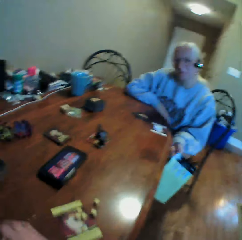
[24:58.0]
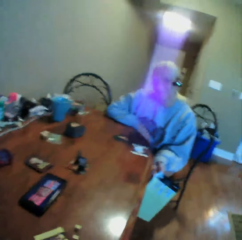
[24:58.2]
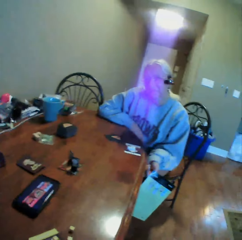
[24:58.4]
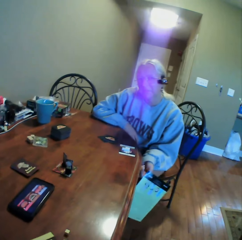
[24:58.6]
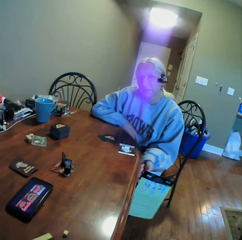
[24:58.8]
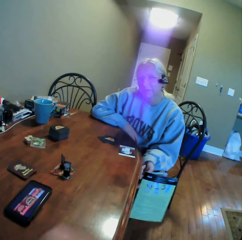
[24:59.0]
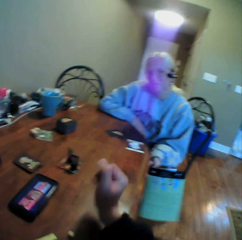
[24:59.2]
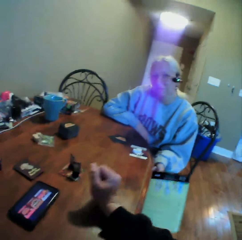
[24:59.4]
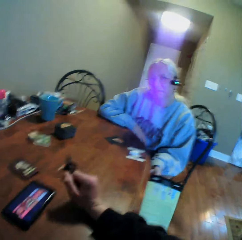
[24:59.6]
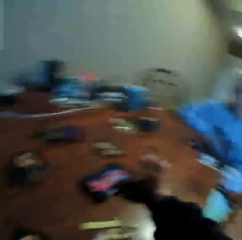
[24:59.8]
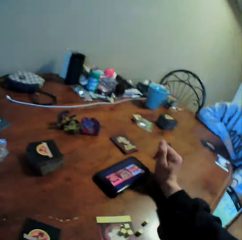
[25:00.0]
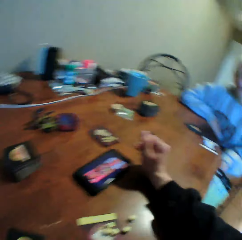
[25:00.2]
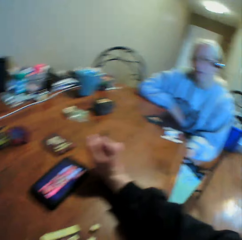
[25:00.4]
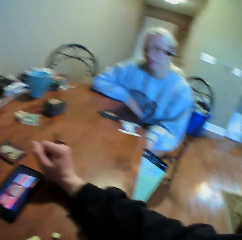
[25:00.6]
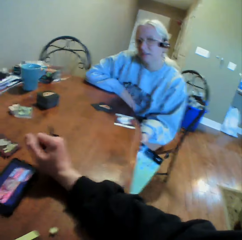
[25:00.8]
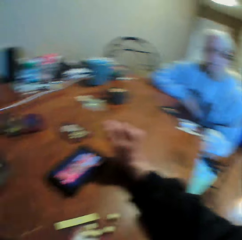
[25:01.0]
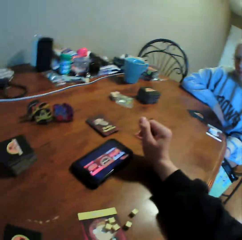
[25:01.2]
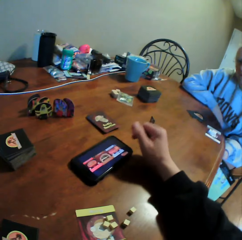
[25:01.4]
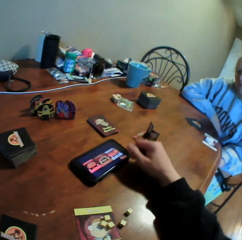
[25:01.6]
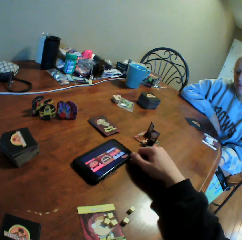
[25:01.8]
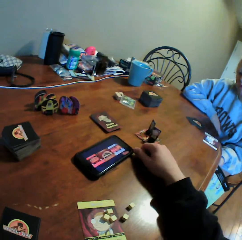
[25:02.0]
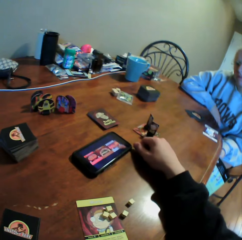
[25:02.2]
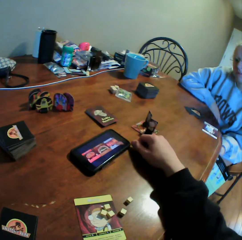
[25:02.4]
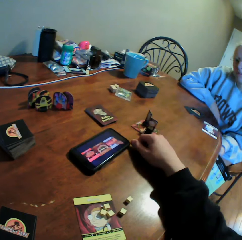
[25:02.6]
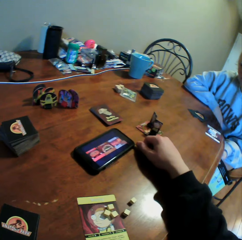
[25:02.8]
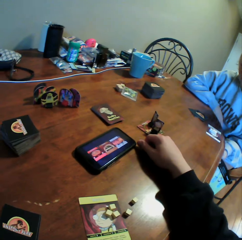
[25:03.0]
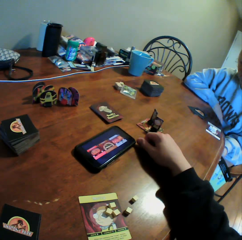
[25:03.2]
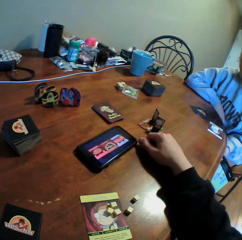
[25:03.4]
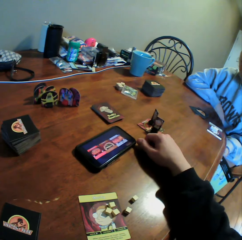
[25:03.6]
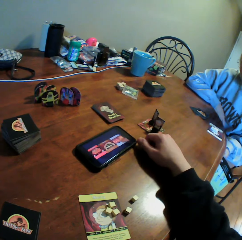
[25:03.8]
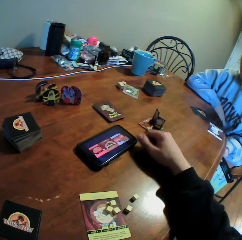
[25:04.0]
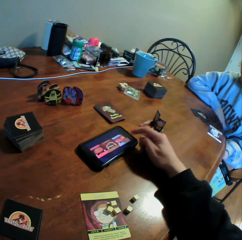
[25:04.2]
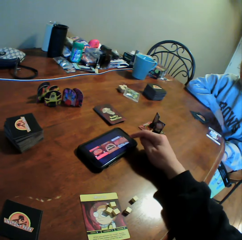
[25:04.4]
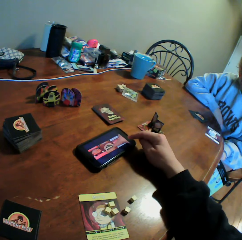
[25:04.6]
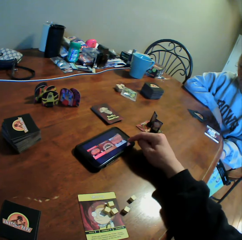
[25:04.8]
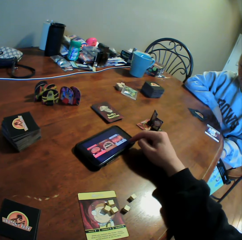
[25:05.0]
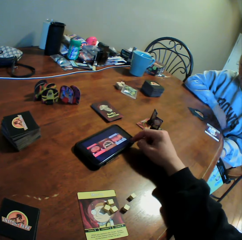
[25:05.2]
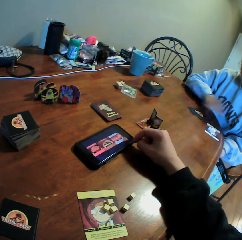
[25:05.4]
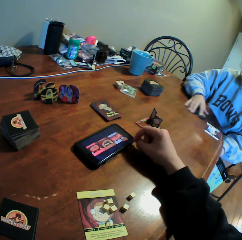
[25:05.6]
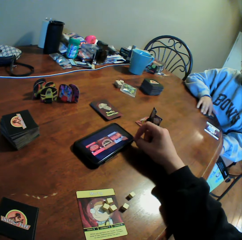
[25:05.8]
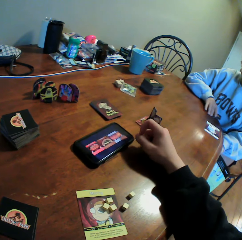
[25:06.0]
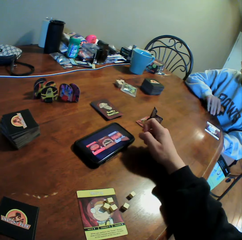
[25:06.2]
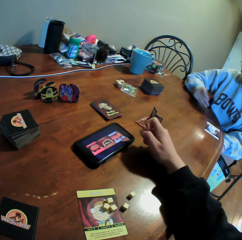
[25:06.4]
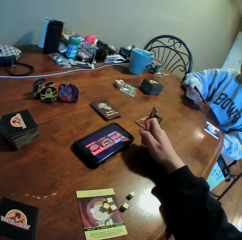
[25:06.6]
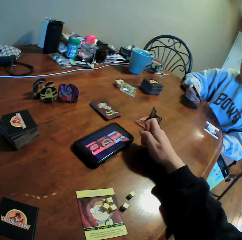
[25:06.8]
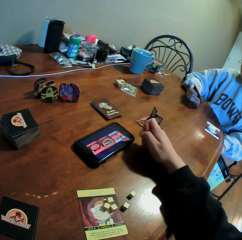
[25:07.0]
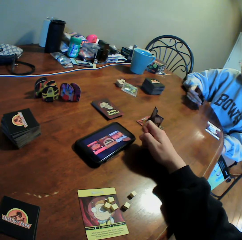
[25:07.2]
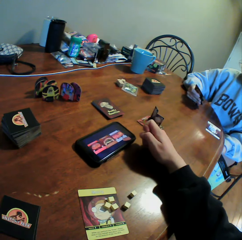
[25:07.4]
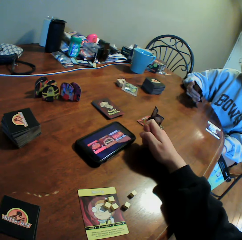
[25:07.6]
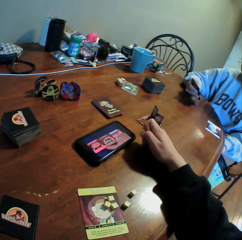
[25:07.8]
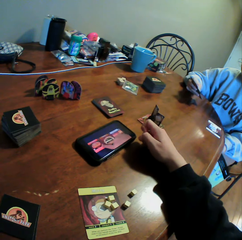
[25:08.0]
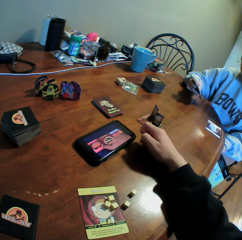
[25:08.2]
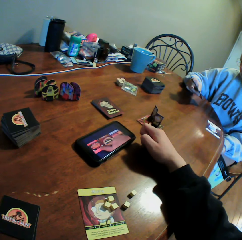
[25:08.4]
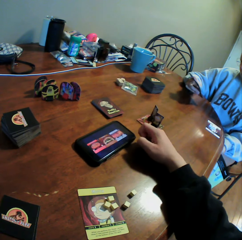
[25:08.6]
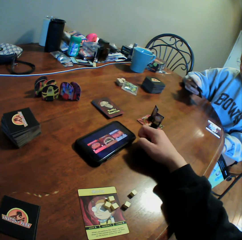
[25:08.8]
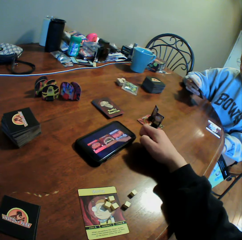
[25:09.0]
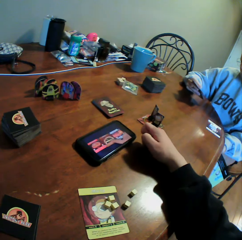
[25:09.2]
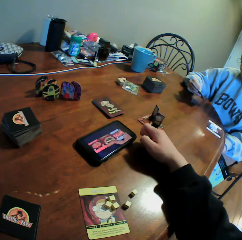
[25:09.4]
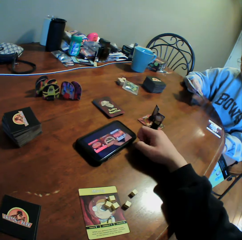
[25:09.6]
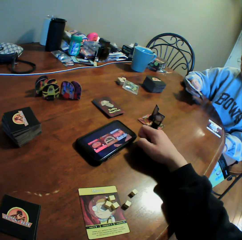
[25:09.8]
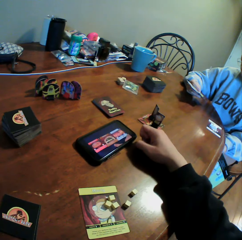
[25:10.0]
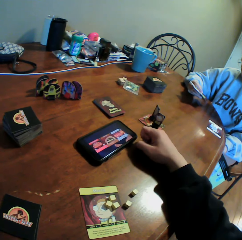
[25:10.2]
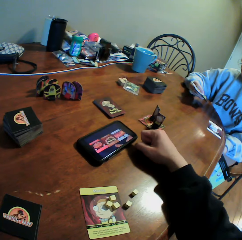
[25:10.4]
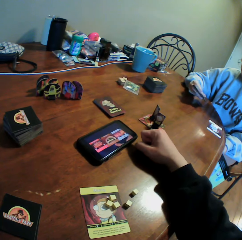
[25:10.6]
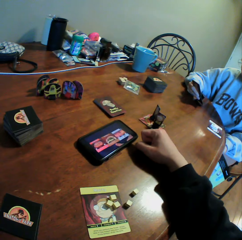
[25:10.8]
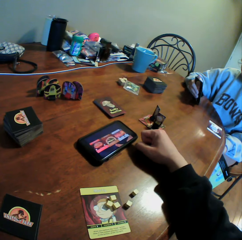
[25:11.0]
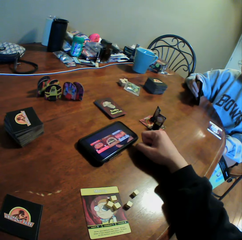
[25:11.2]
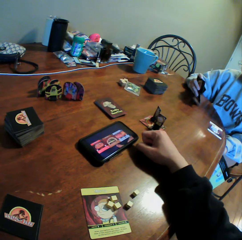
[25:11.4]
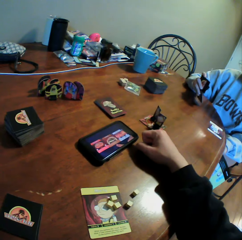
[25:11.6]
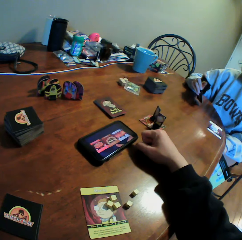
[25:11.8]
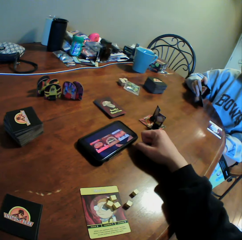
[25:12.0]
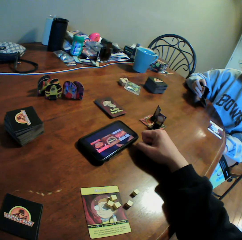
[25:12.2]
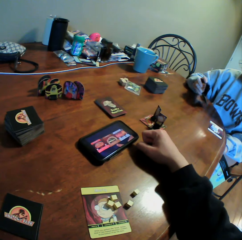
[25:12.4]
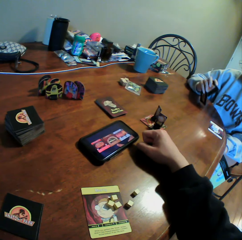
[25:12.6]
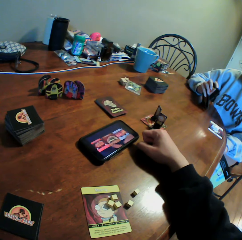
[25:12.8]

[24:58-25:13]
The camera wearer interacts with a woman. They stare at the video in the phone. They use the phone, move the cards on the table, and stare at the video in the phone. The woman holds the cards.

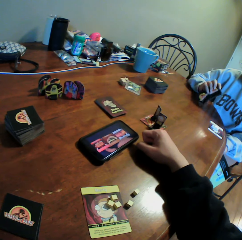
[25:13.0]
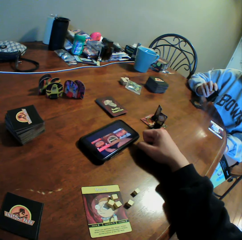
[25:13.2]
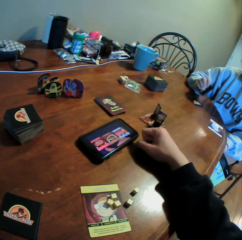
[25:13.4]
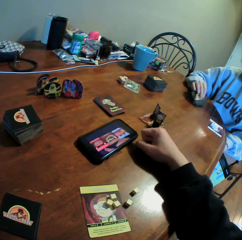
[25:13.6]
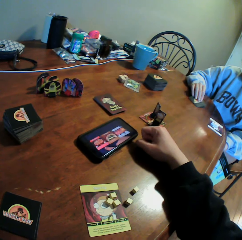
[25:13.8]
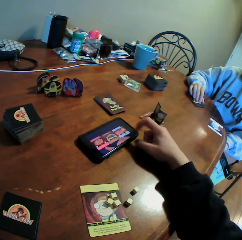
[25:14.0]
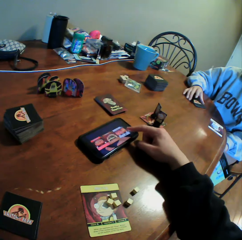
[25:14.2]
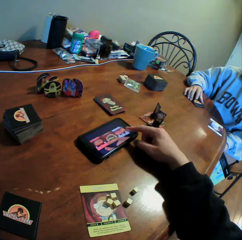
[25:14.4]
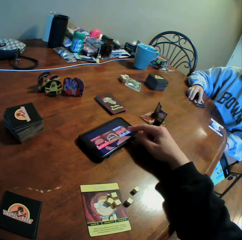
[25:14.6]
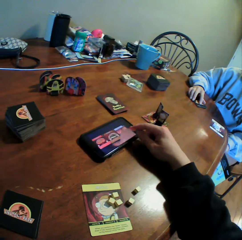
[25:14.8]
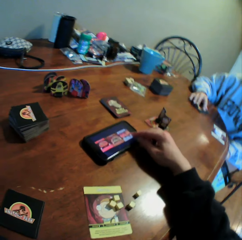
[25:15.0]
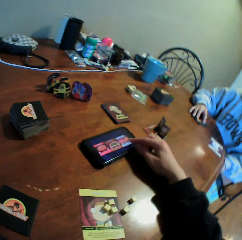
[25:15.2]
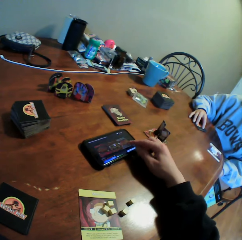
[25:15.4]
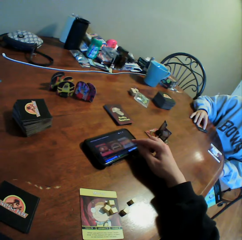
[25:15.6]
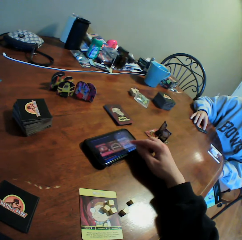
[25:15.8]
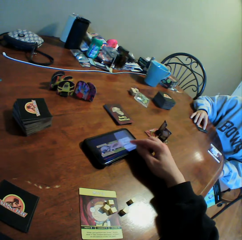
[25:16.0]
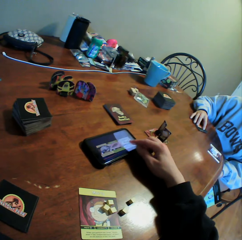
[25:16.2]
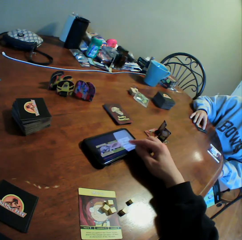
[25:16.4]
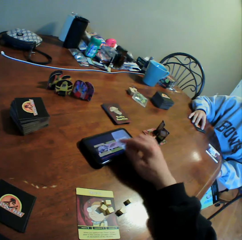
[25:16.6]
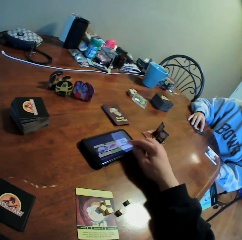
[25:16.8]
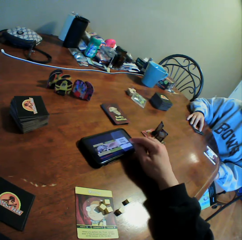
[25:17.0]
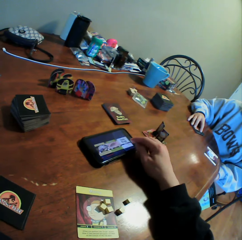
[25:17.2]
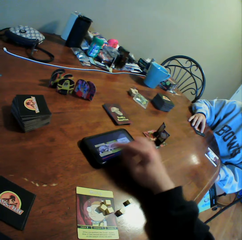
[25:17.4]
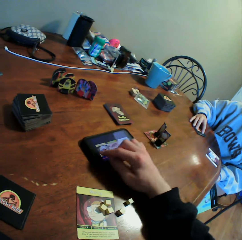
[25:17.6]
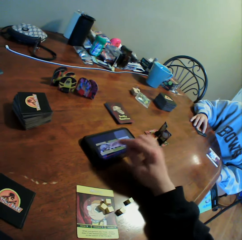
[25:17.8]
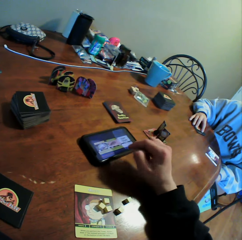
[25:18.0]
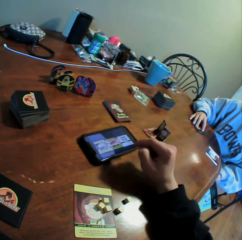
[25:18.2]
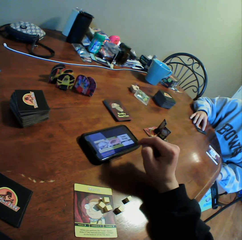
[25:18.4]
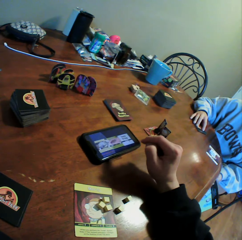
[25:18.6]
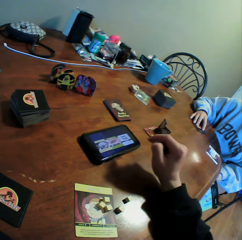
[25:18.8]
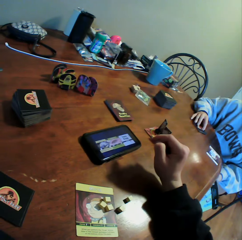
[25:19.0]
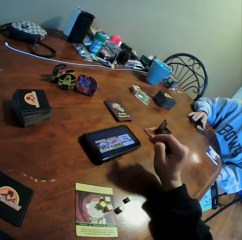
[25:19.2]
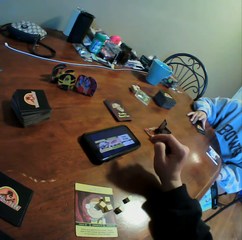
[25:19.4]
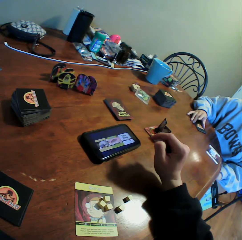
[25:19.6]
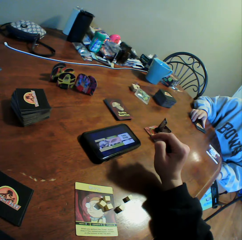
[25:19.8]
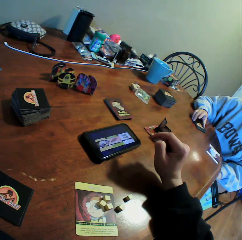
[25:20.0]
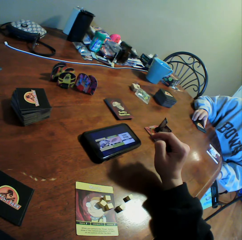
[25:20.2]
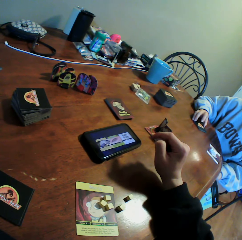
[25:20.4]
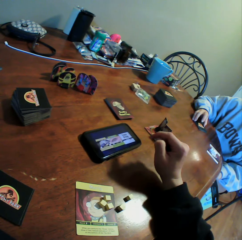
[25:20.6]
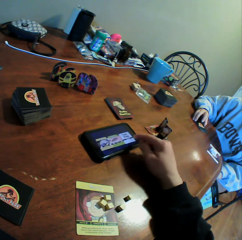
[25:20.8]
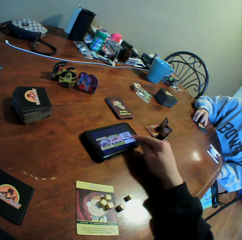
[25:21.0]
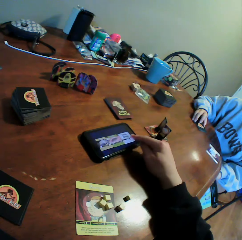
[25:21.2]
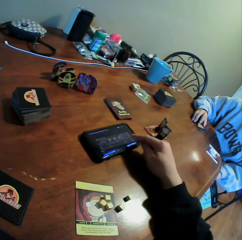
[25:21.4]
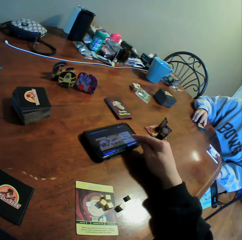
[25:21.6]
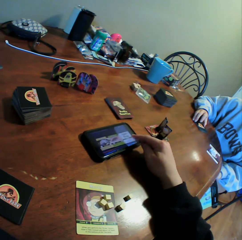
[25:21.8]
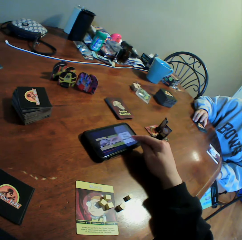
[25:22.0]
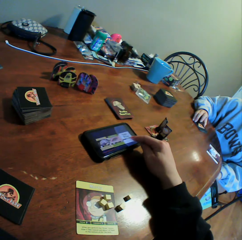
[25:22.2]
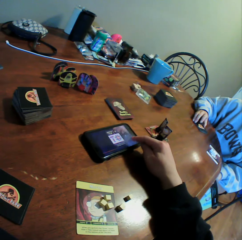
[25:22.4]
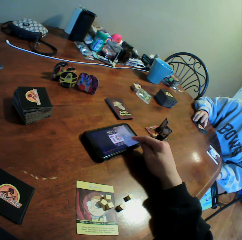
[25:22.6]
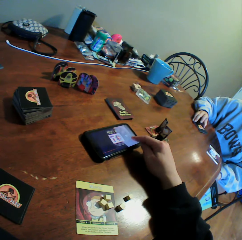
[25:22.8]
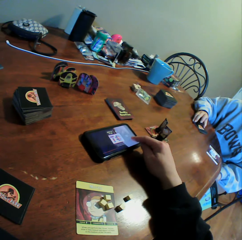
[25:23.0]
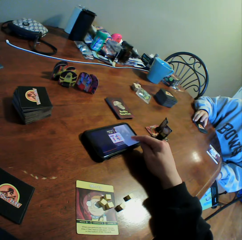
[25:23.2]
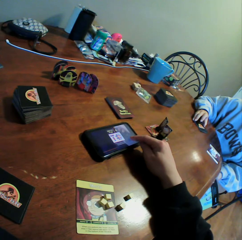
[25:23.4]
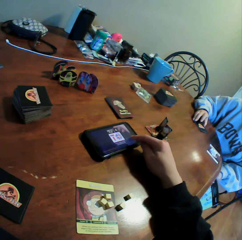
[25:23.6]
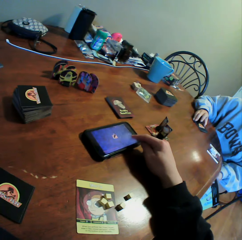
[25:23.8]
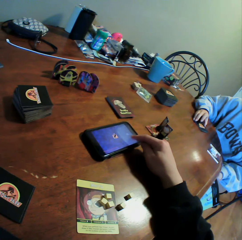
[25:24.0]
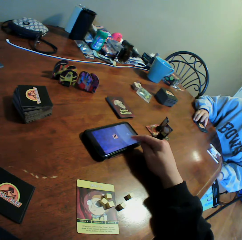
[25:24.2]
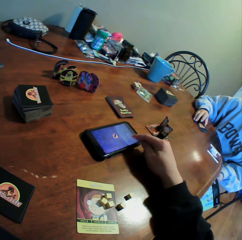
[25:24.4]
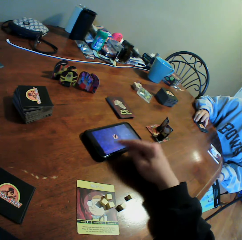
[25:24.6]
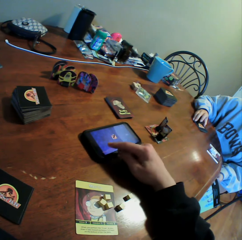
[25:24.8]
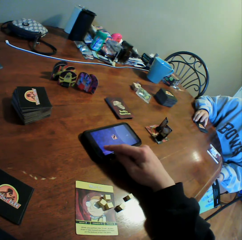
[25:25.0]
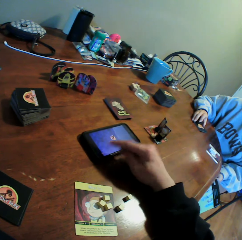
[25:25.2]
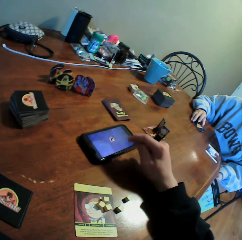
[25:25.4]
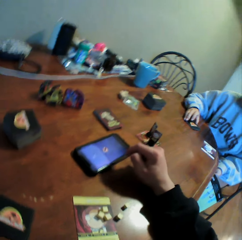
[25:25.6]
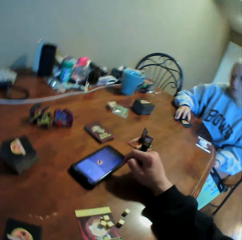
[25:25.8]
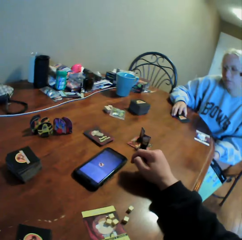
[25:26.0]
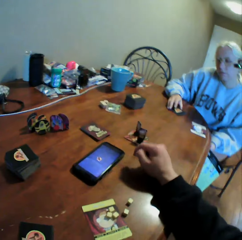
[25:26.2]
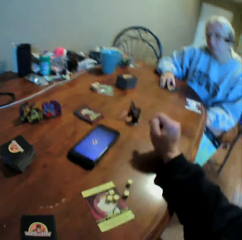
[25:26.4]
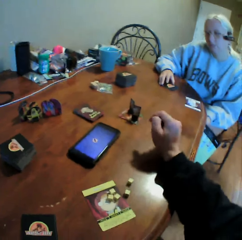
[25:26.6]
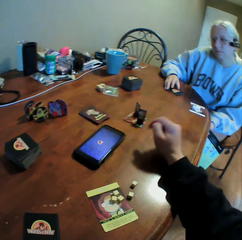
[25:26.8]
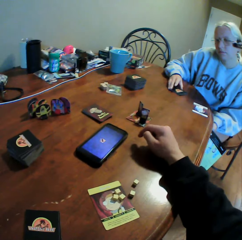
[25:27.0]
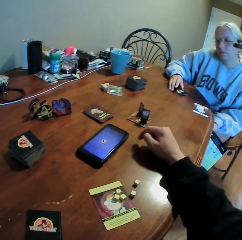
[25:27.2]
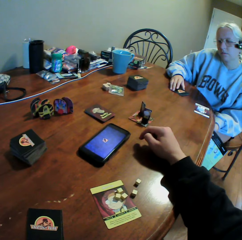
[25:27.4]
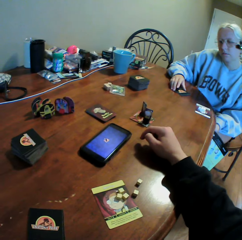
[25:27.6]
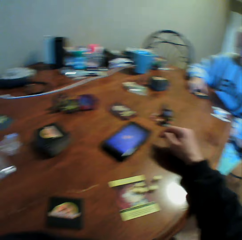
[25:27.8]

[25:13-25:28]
The camera wearer operates the phone on the table. They stare at the phone on the table and operate the phone on the table.
